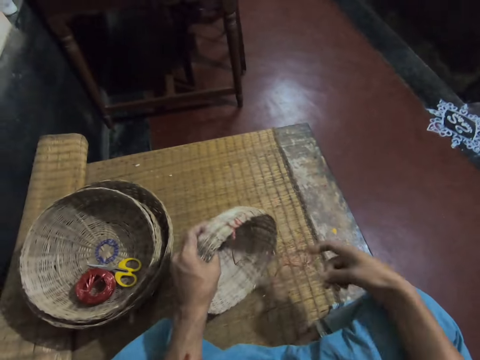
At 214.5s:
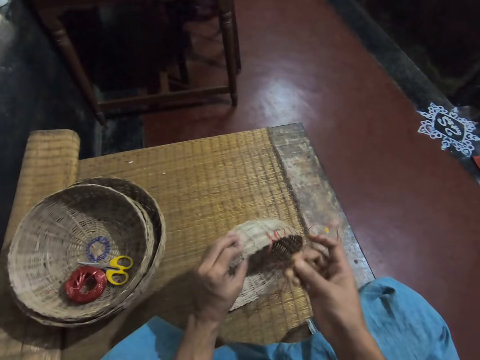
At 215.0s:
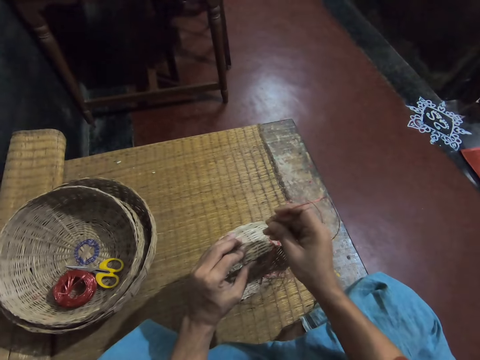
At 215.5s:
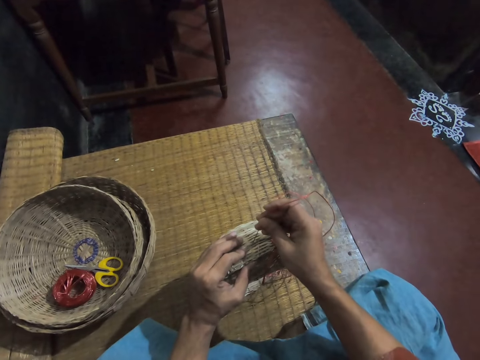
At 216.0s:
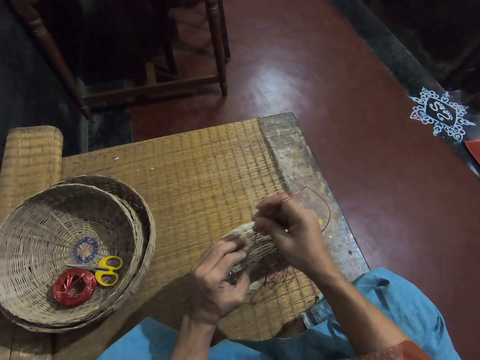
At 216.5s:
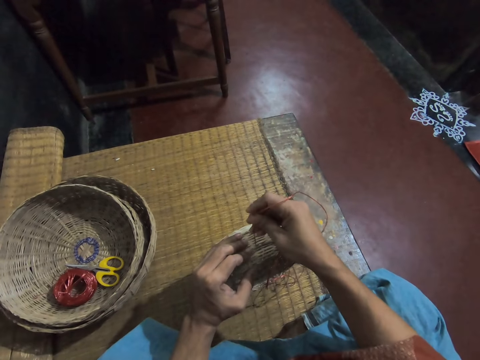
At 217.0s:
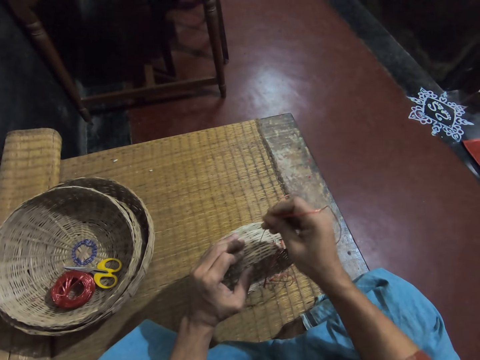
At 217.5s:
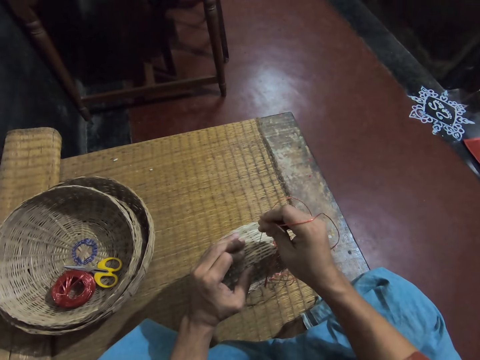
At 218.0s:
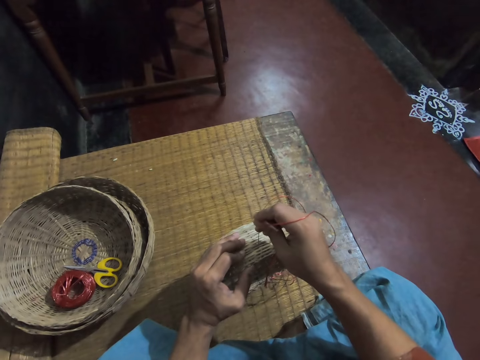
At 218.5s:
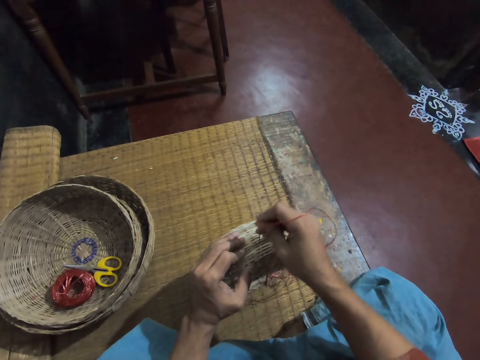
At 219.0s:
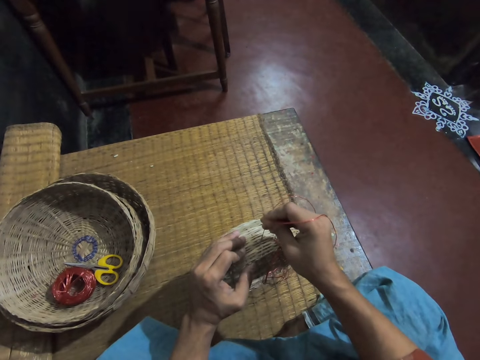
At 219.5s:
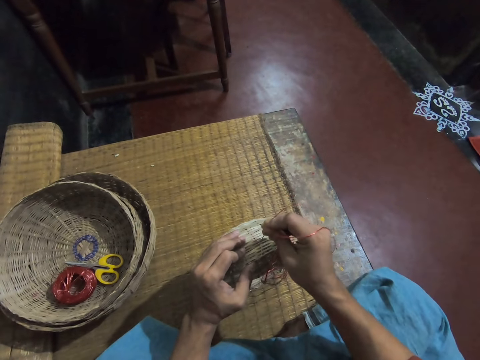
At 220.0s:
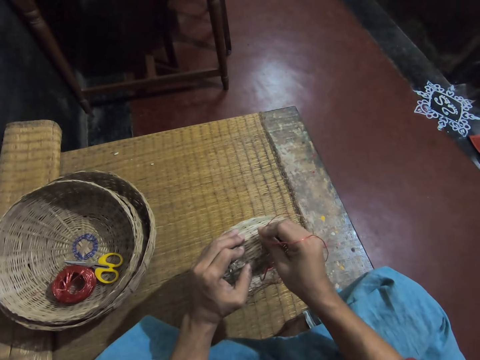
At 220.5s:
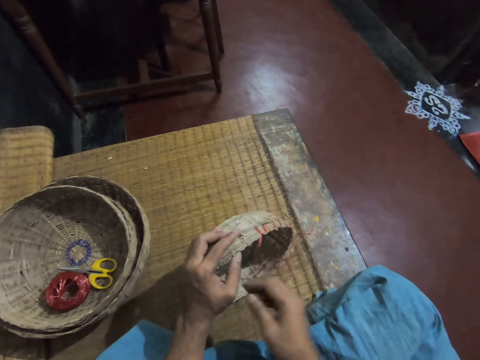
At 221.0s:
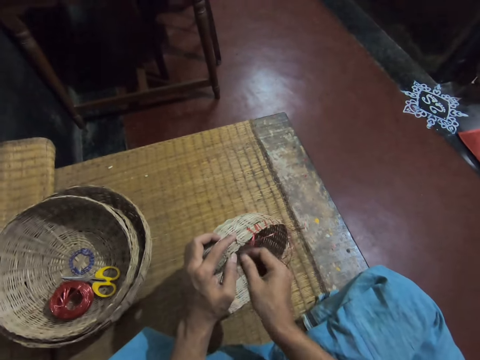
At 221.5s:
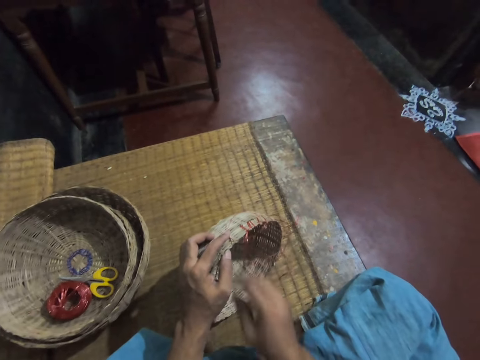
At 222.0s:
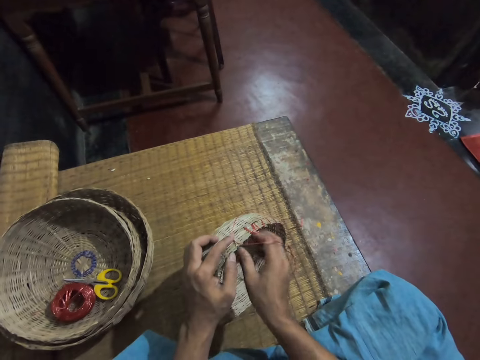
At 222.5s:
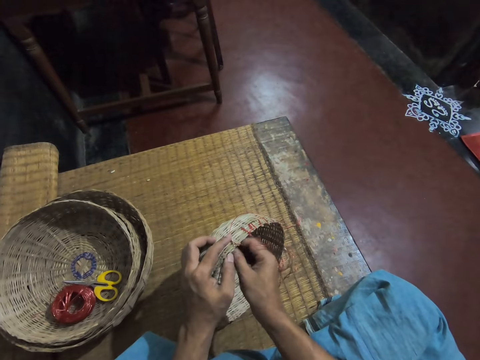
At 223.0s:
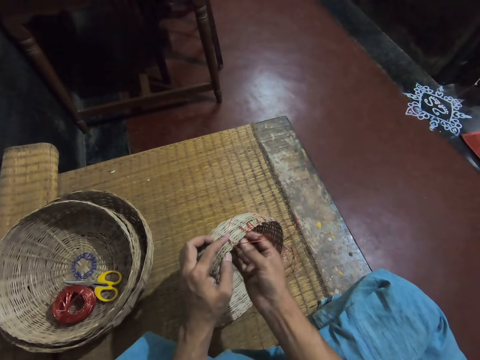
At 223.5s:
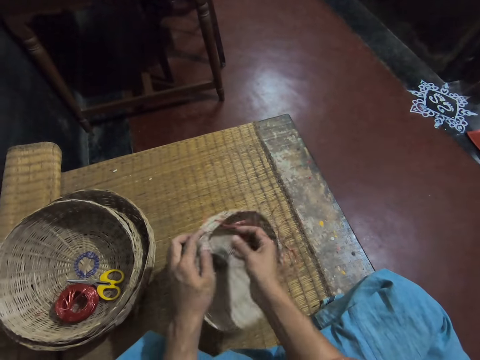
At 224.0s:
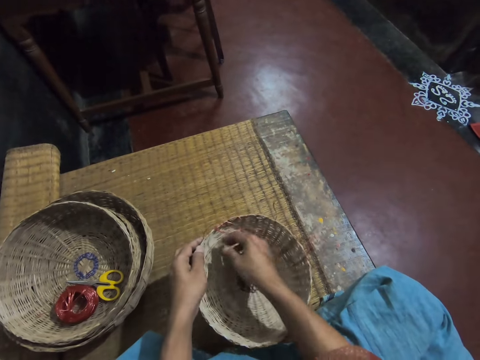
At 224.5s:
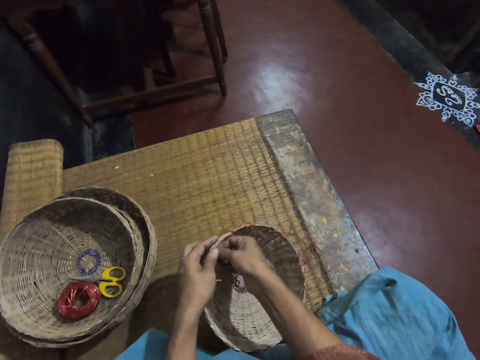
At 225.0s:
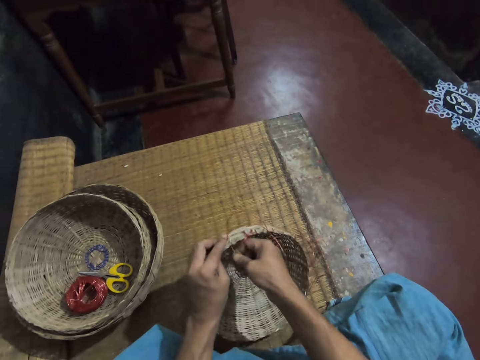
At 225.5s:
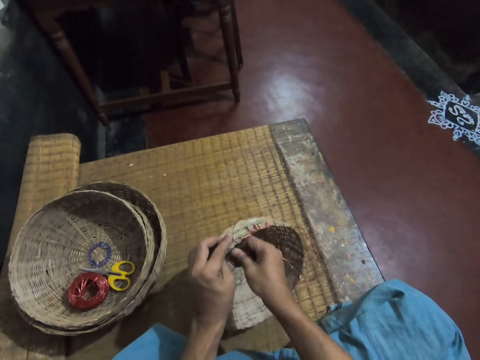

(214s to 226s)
The camera wearer picks up the needle. They sew a rope on the weaving reed basket with the needle. They insert the needle in the basket.

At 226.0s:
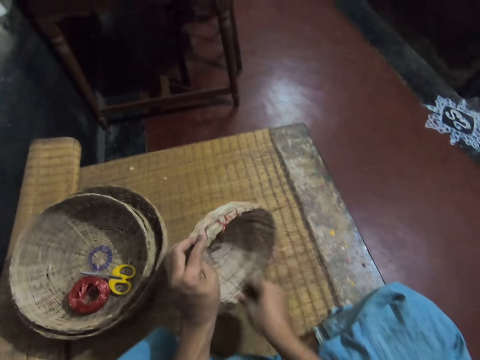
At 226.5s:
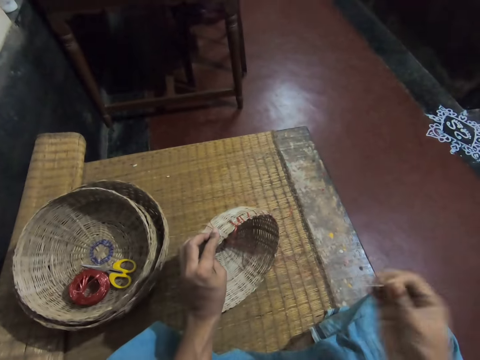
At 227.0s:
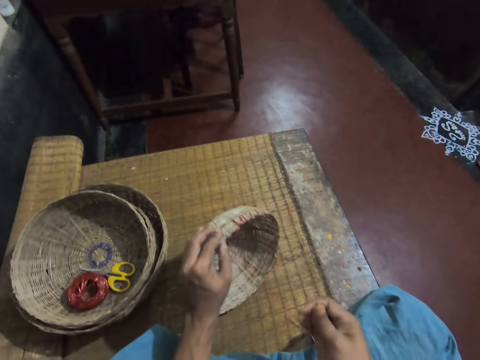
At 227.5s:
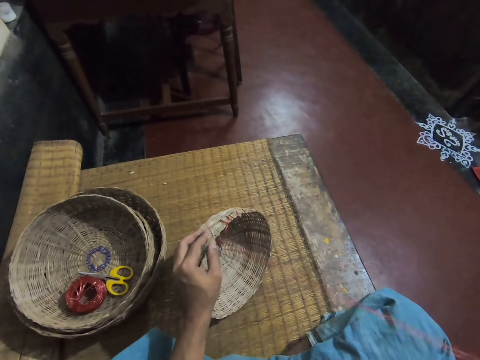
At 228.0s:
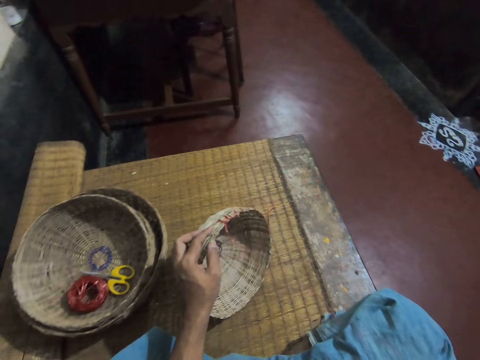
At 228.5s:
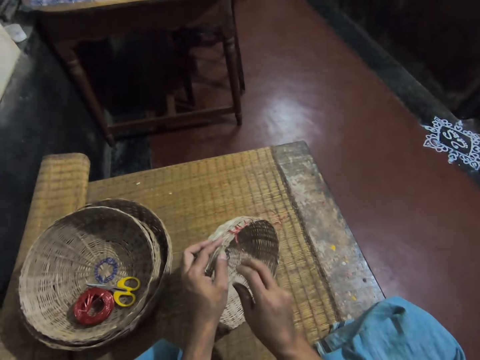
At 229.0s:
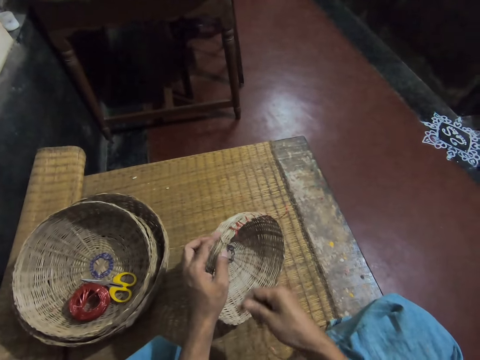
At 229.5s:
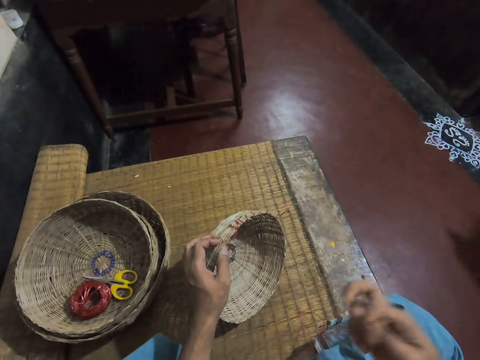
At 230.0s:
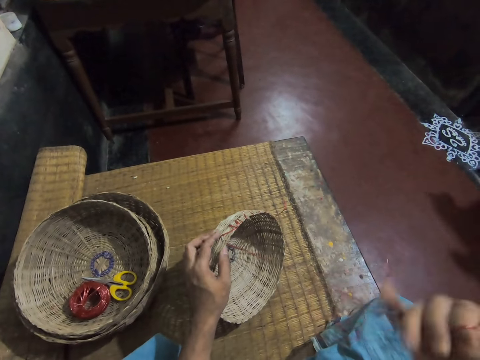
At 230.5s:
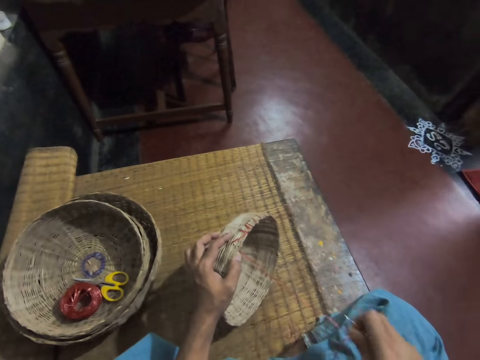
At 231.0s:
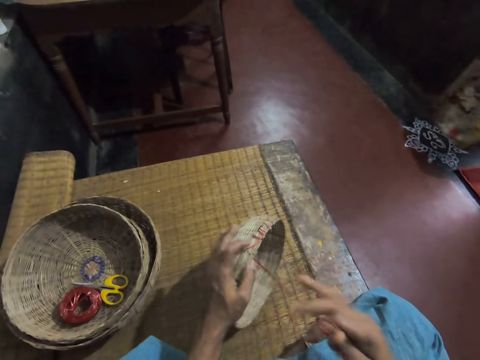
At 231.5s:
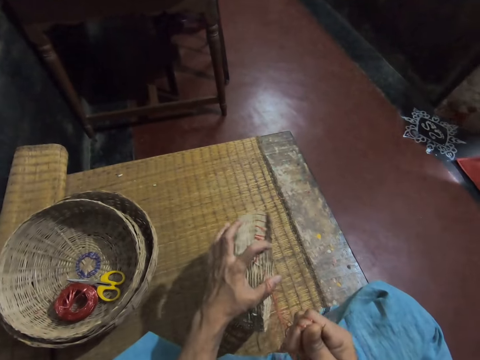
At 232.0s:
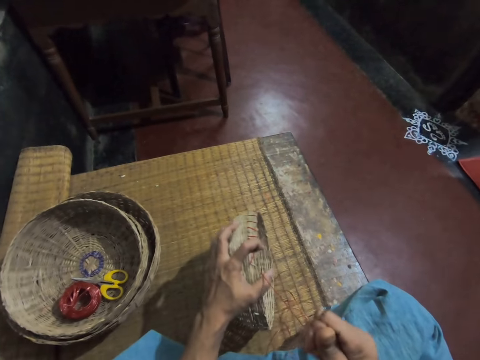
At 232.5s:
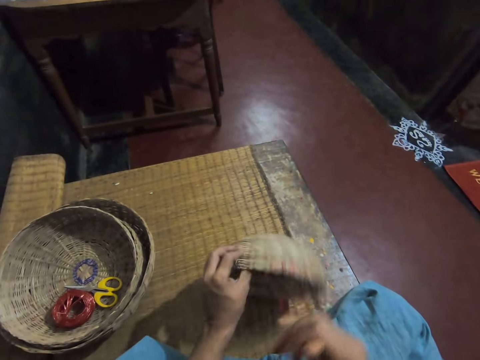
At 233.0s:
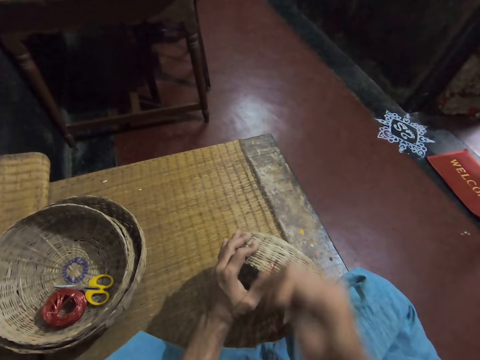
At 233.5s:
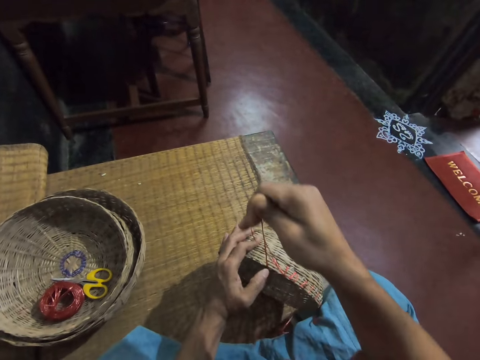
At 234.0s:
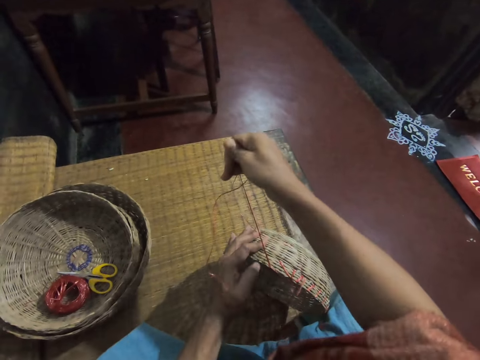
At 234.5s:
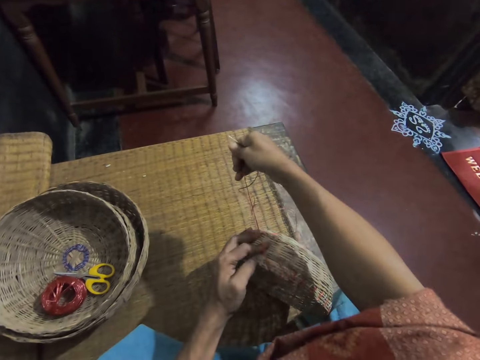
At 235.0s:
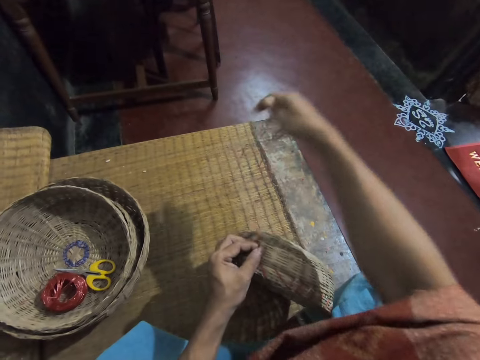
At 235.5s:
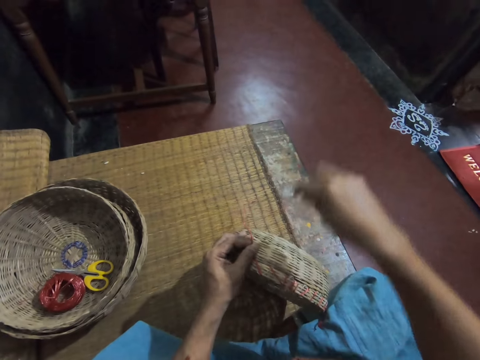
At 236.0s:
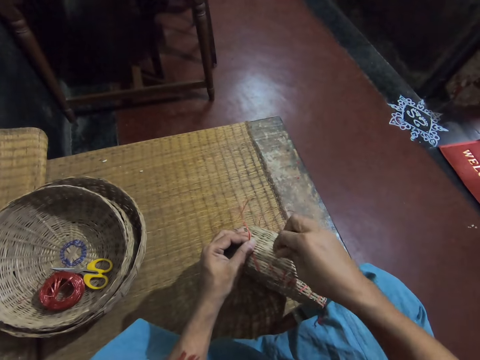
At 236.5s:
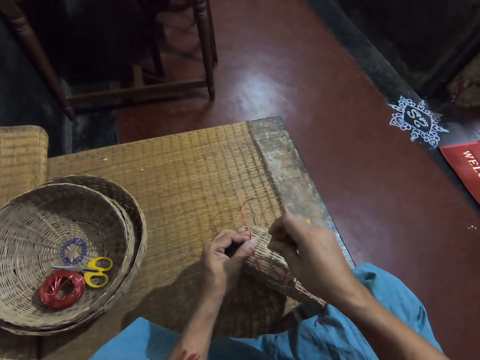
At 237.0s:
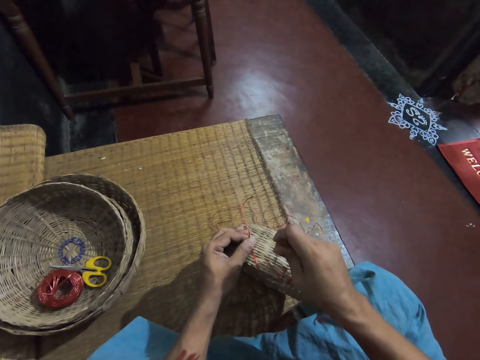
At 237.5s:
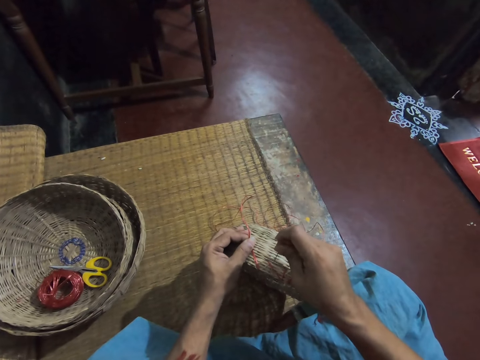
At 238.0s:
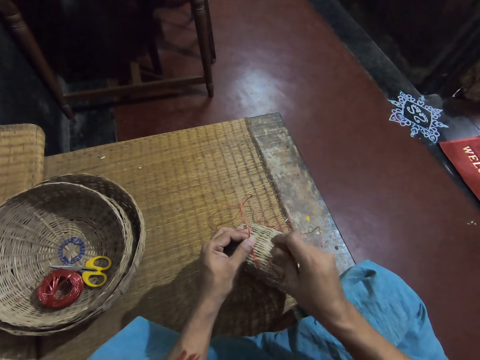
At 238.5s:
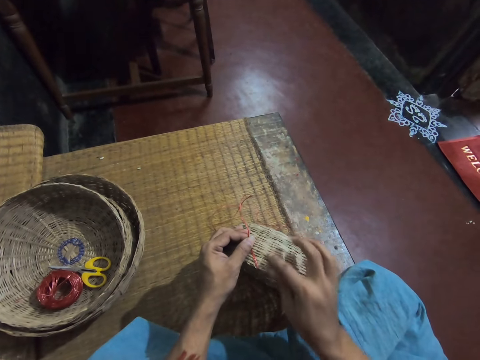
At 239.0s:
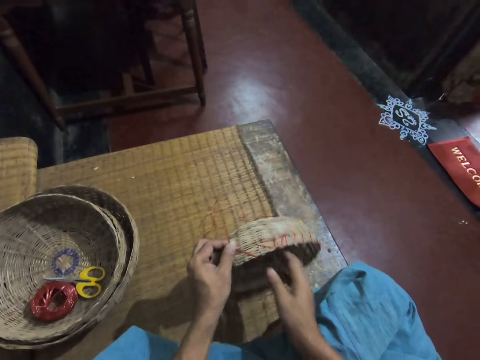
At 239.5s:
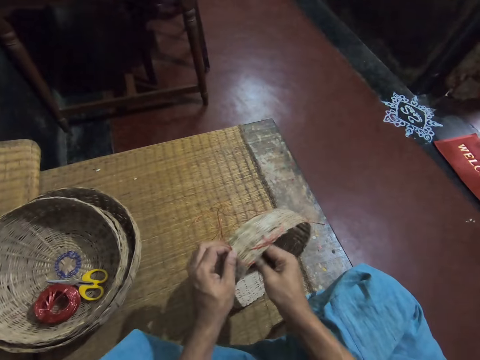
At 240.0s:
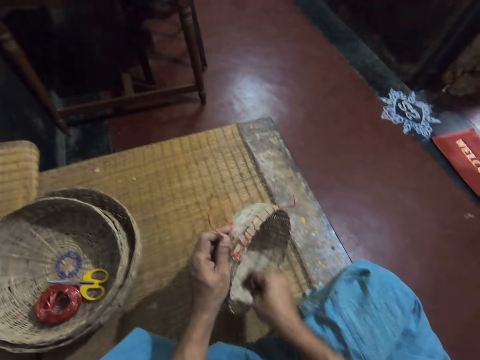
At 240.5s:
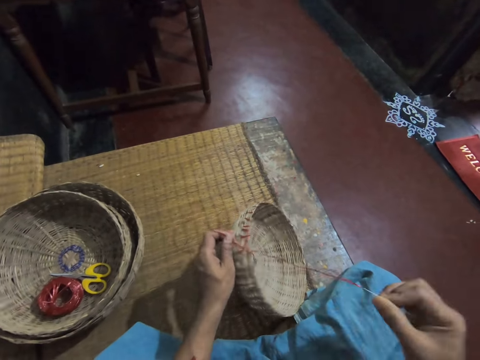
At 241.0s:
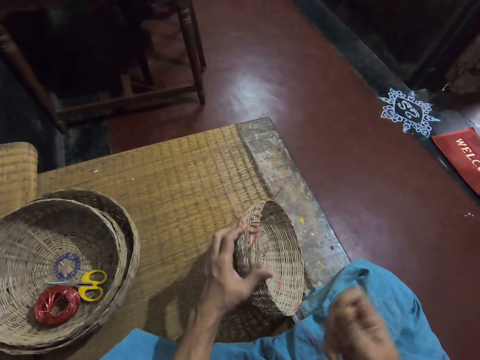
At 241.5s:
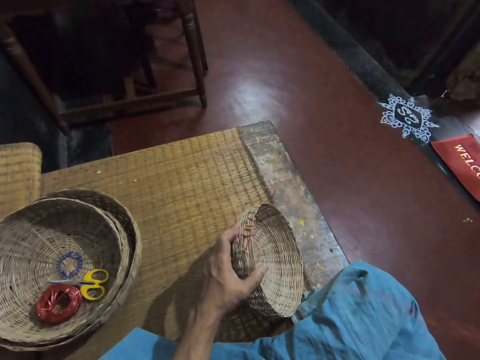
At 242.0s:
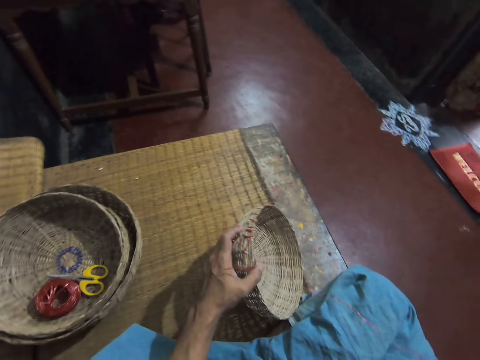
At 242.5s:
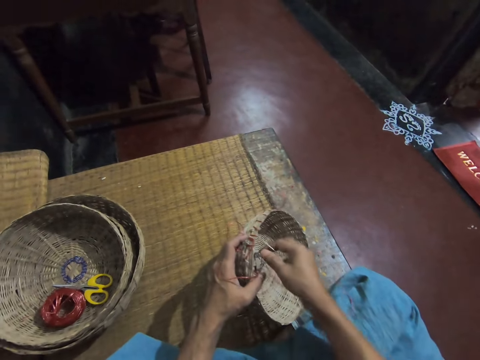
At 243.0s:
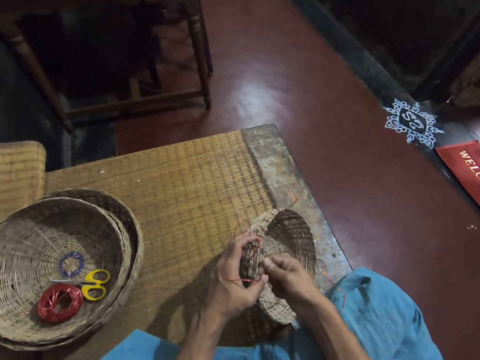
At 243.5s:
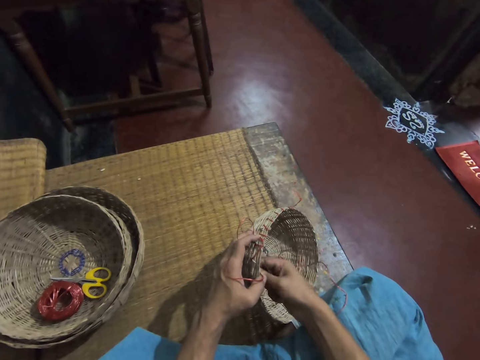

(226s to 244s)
The camera wearer pulls the thread. They pull the thread again. They tighten the rope on the weaving reed basket. They pull the thread. They sew the rope on the weaving reed basket with a needle. They insert the needle in the basket. They pull the thread.
